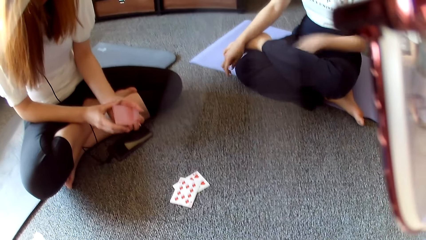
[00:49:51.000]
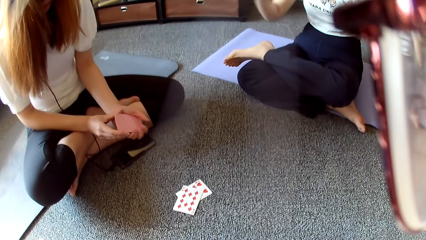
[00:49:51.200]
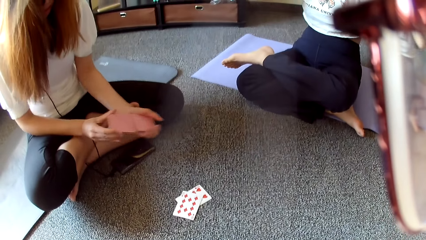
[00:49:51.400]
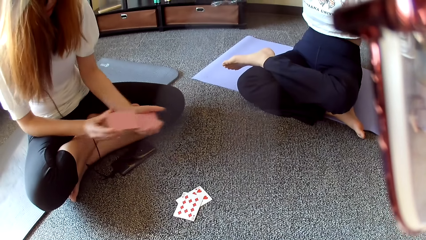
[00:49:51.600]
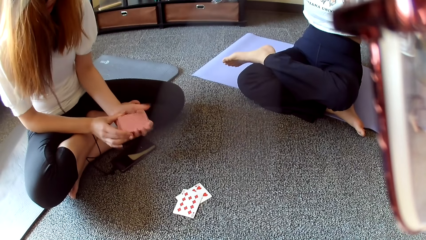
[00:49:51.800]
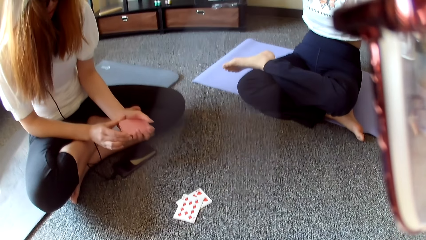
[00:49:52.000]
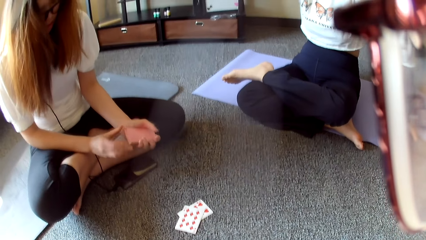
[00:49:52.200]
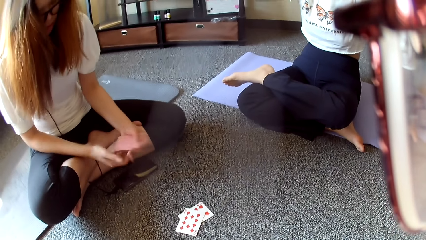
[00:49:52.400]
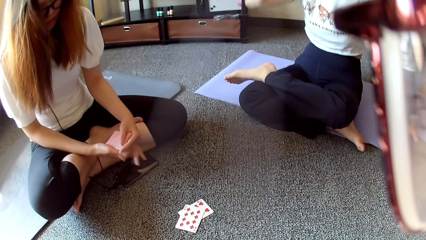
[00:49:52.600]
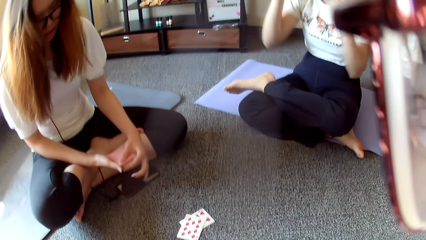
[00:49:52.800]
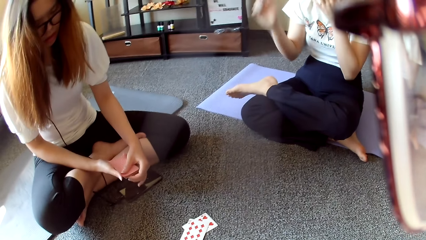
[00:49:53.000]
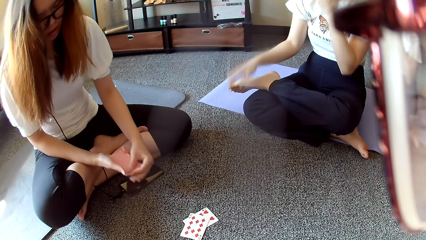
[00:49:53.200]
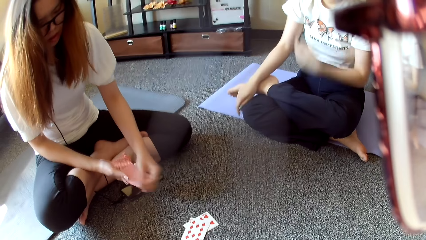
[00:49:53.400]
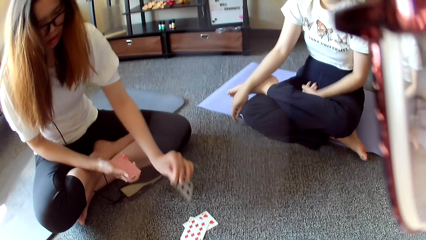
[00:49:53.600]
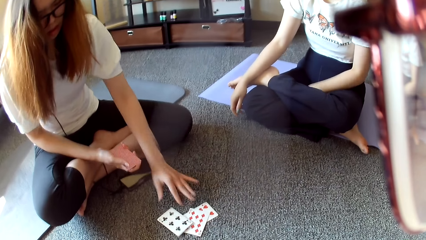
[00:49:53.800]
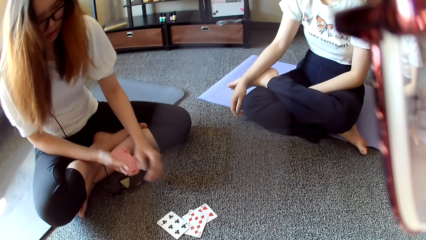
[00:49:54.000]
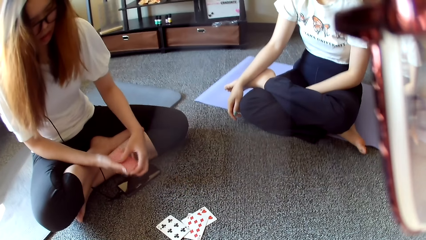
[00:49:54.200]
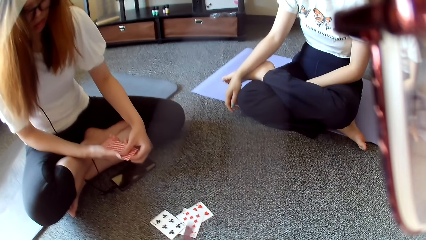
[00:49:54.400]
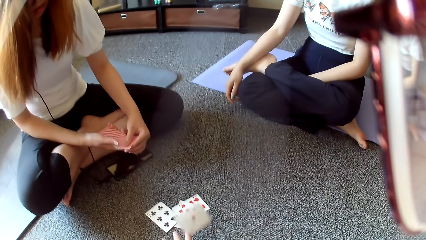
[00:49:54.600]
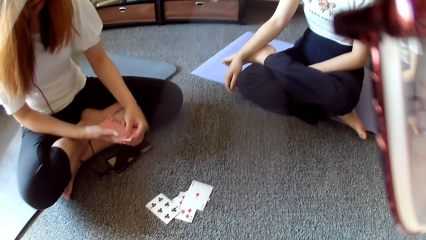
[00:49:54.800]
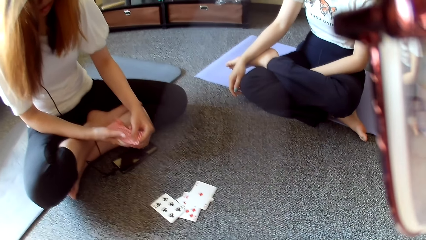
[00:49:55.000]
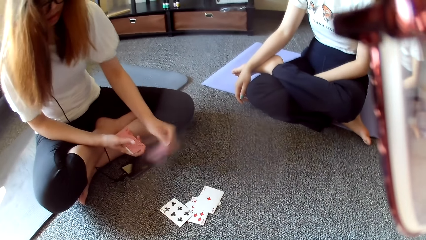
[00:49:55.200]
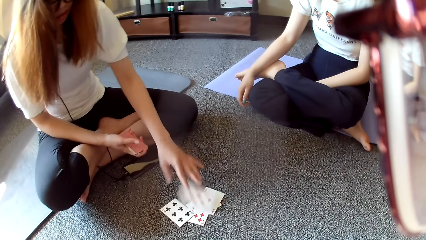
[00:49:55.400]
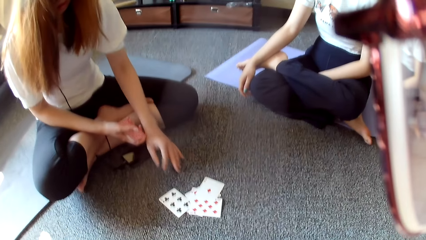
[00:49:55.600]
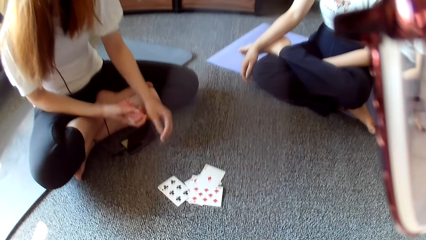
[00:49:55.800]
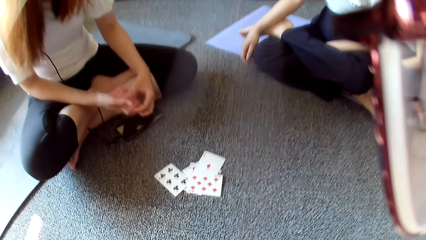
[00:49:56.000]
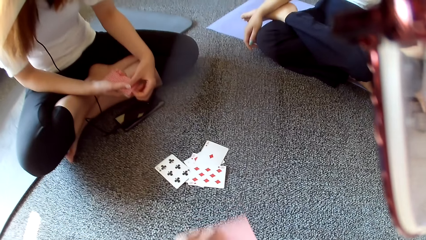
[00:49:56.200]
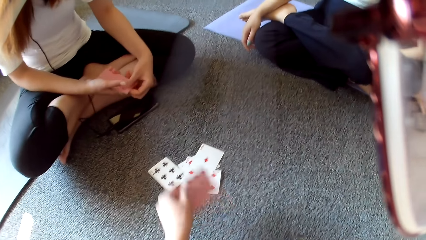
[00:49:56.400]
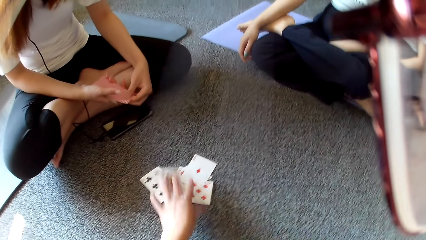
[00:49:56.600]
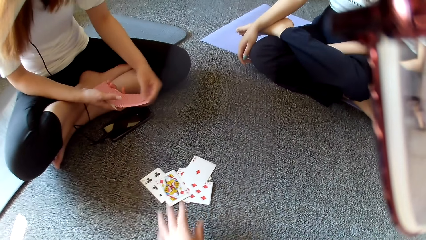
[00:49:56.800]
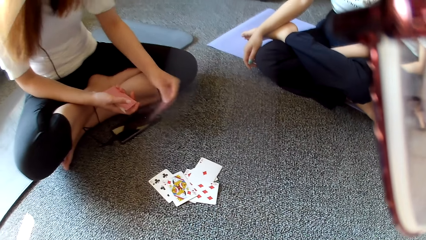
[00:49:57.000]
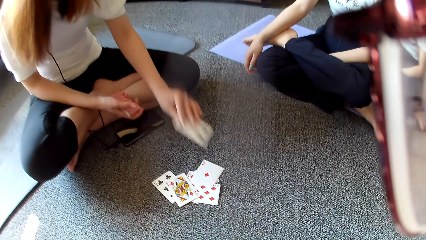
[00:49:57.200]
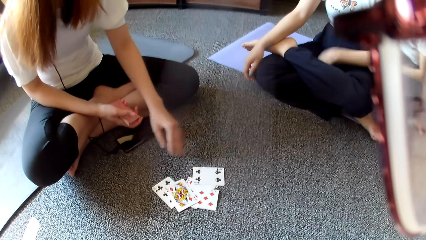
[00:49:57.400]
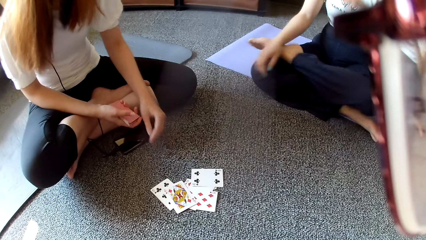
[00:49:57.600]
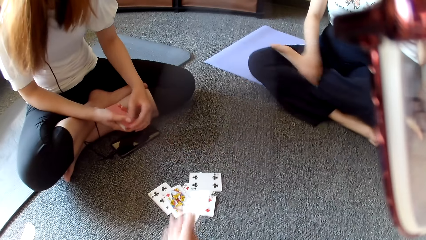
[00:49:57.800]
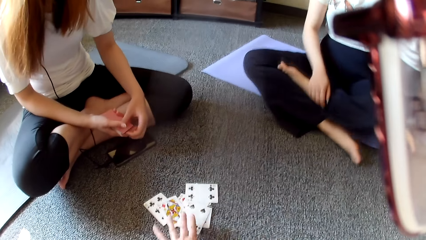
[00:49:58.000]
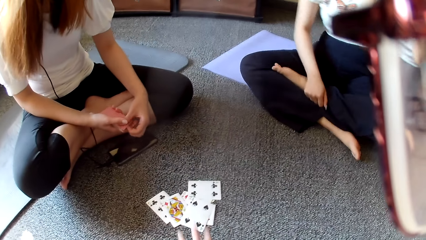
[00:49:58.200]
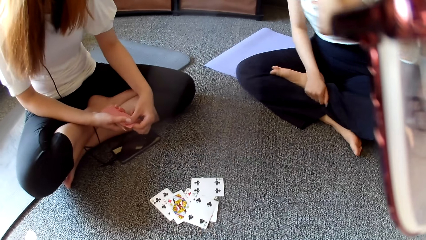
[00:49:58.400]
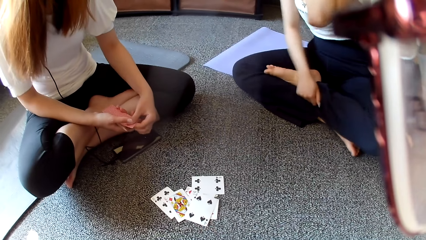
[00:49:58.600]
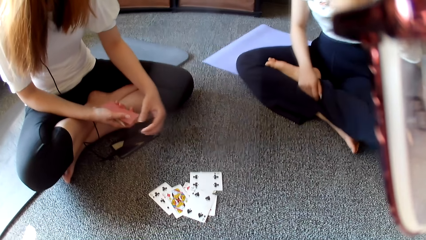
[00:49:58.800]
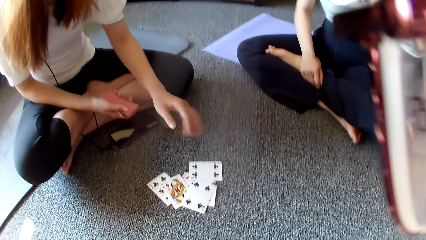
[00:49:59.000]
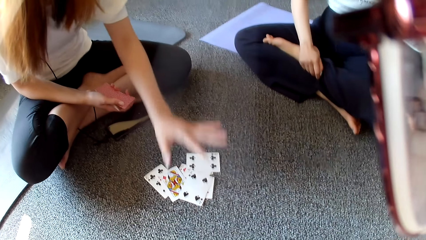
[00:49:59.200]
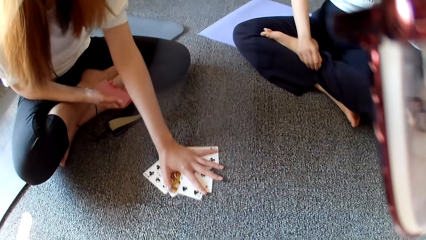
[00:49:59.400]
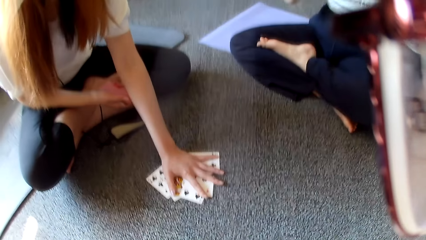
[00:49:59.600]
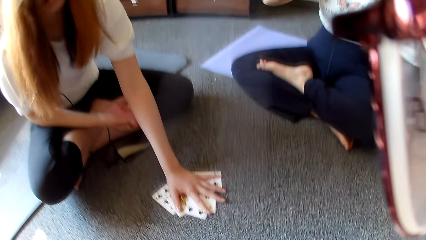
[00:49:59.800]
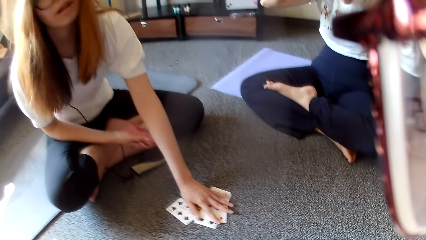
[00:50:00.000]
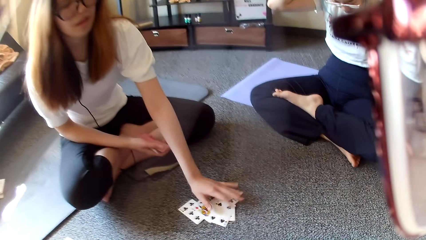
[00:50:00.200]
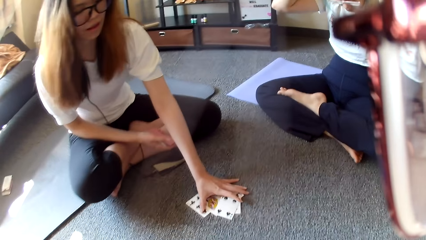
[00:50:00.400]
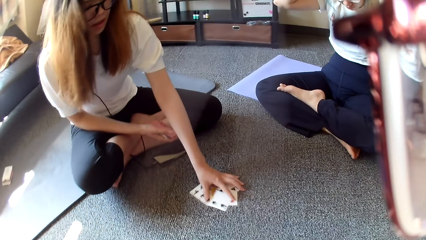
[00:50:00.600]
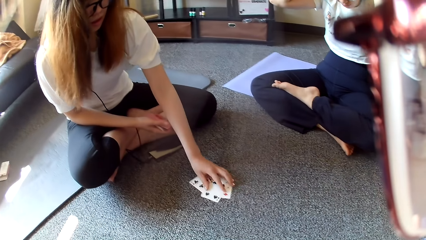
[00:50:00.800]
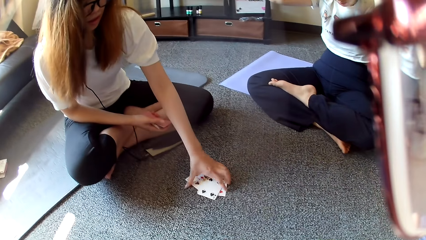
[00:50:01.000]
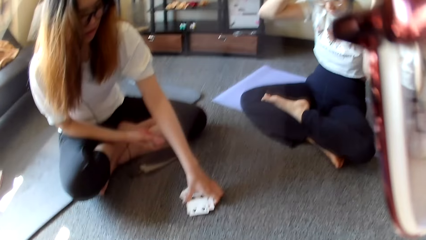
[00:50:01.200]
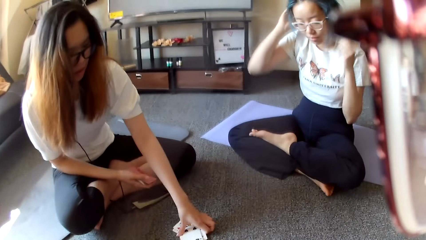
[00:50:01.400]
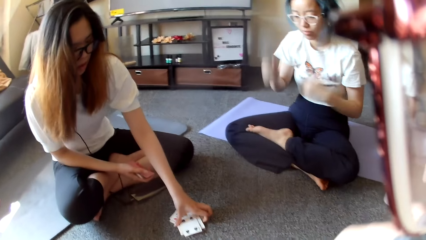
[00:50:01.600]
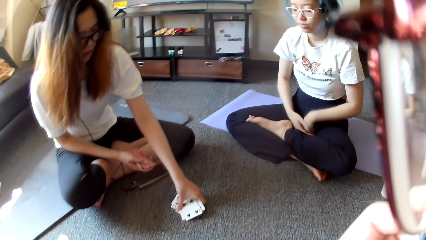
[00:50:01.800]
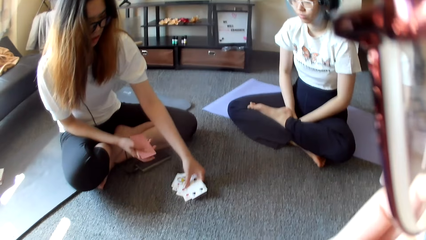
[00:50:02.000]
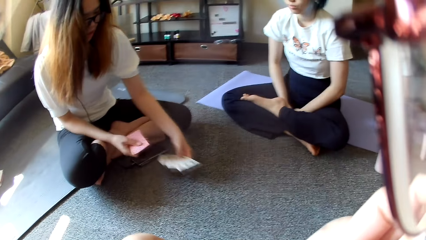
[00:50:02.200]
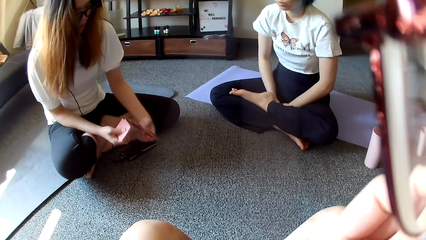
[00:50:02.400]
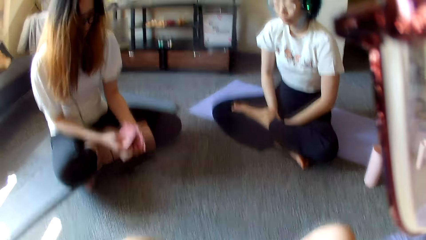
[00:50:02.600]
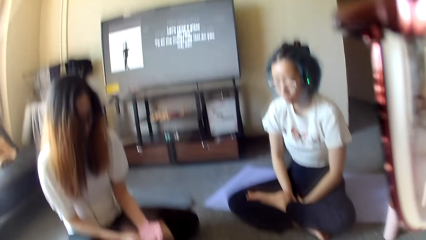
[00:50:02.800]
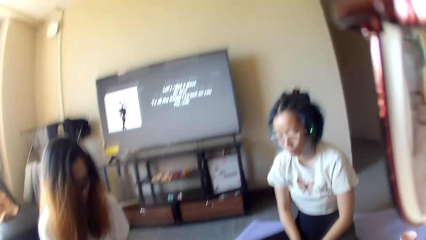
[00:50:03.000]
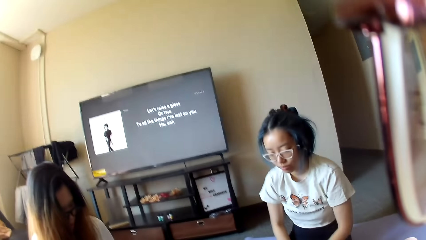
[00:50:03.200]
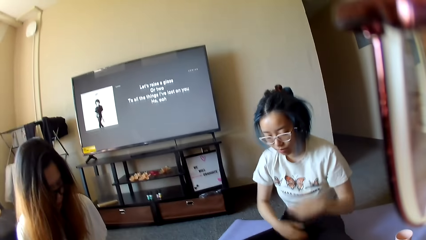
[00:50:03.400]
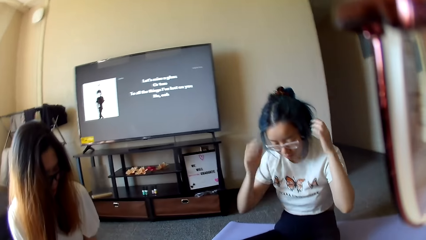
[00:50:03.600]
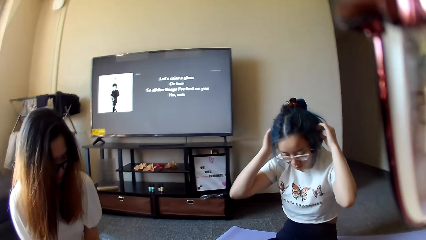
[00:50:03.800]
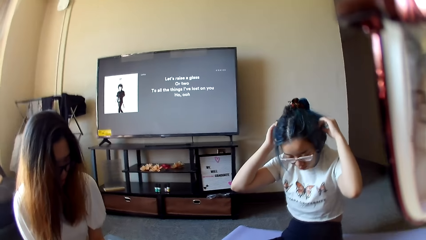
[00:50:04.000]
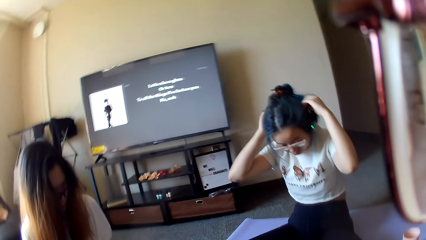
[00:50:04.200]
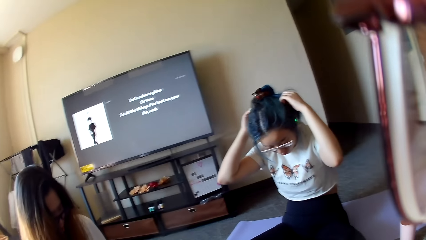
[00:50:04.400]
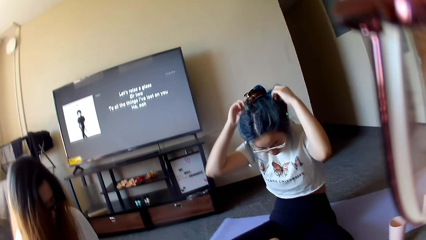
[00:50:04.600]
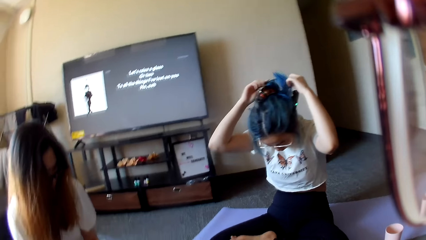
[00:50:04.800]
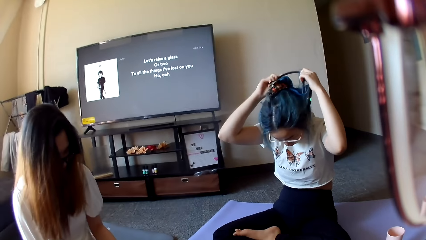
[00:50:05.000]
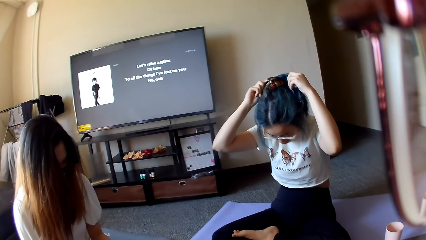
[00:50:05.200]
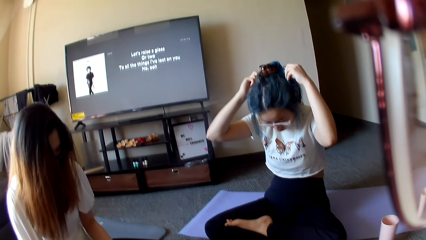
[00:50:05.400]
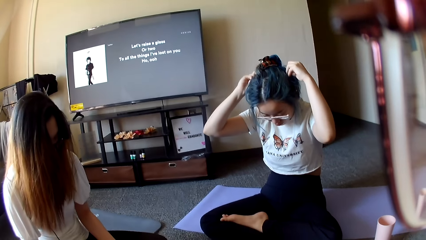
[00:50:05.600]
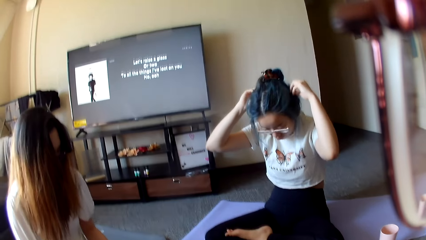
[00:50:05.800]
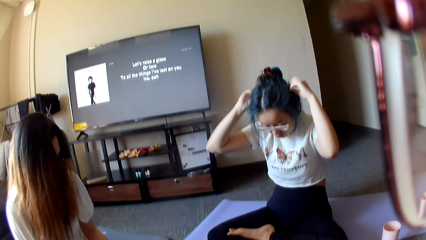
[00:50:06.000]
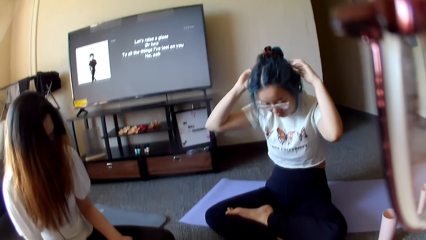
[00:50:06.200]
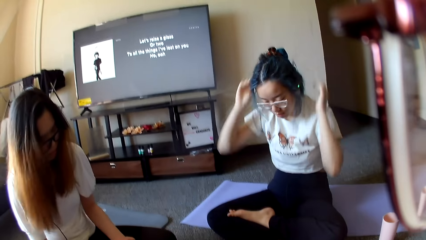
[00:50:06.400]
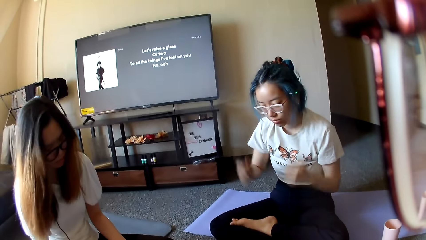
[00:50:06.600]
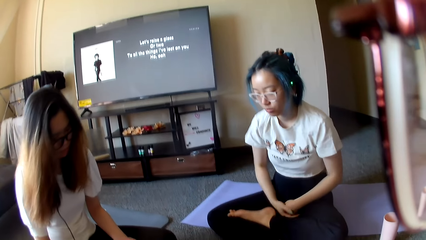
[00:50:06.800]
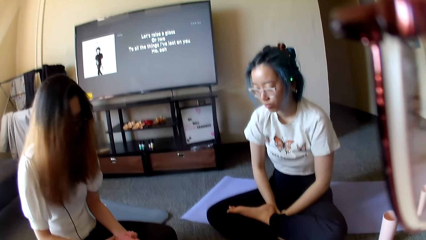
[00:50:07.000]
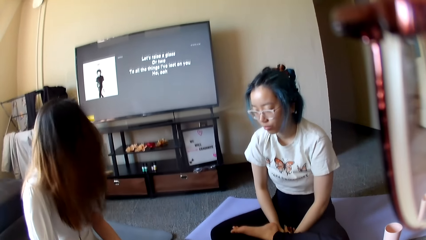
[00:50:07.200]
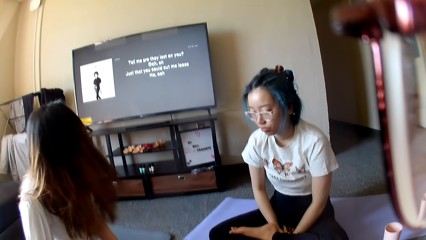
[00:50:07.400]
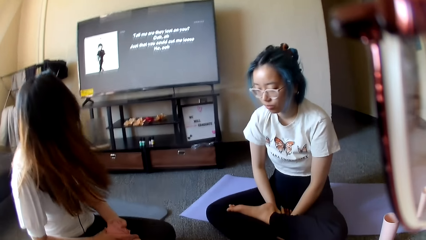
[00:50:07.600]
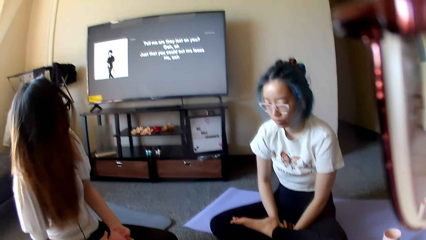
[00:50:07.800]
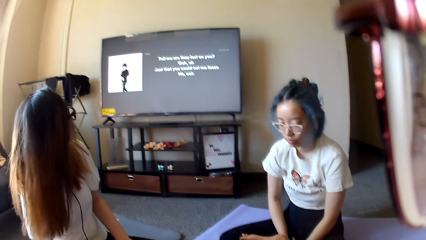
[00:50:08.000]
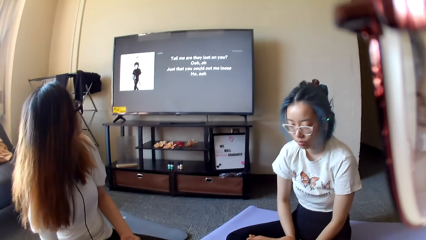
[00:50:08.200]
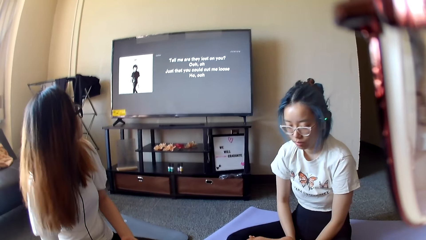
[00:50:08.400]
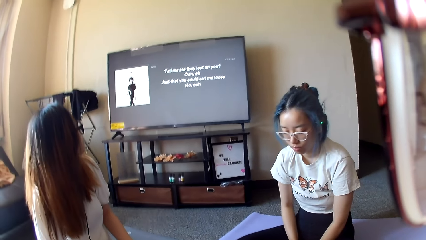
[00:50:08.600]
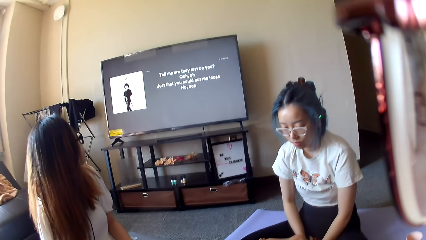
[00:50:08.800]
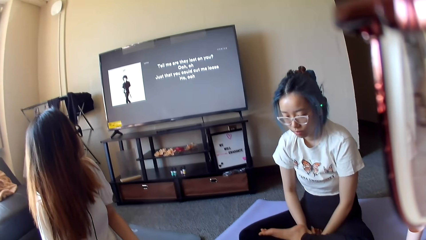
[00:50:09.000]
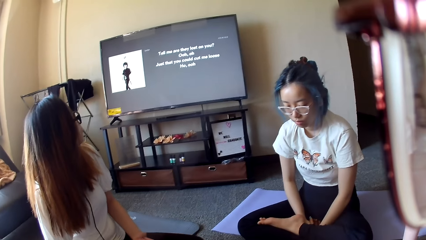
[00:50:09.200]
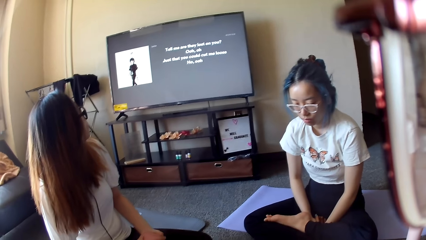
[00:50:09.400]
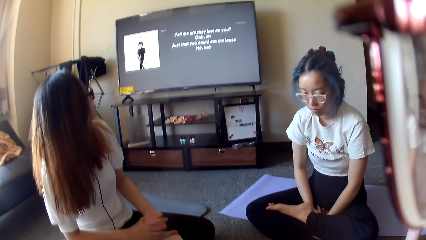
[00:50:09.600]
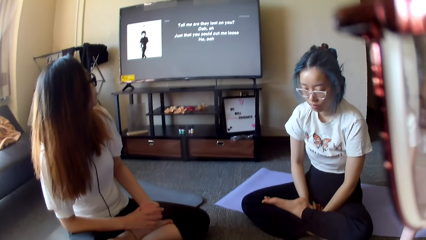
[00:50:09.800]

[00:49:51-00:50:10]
A woman selects the poker cards and shuffles the cards. Another woman lifts her hands. The first woman plays poker and places a card on the floor. The camera wearer plays poker and places a card on the floor. The first woman plays poker and places a card on the floor. The camera wearer plays poker and places a card on the floor. The first woman plays poker and places a card on the floor. The other woman holds her leg. The first woman taps on the cards. The other woman holds the head, swings a hand and rests the hands. The first woman collects a card from the floor. The other woman adjusts the headphones and rests the hands. The first woman nods the head and looks at the screen.
